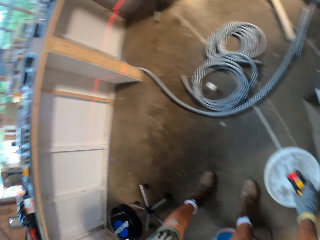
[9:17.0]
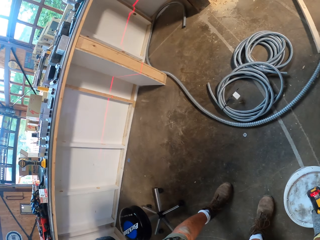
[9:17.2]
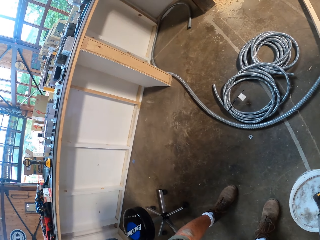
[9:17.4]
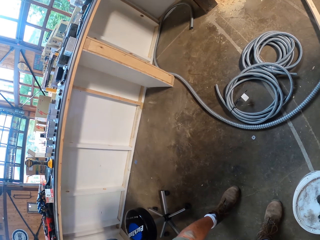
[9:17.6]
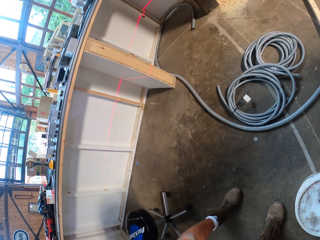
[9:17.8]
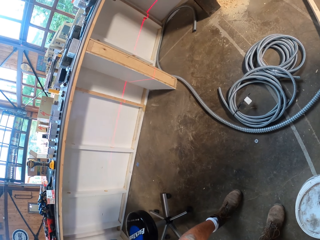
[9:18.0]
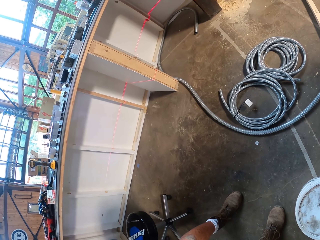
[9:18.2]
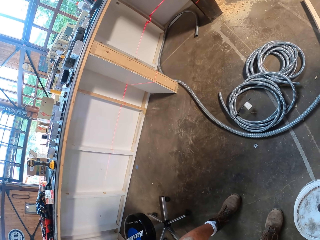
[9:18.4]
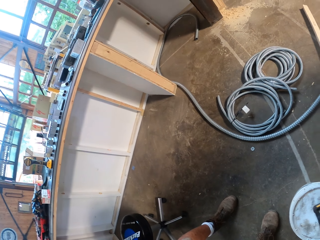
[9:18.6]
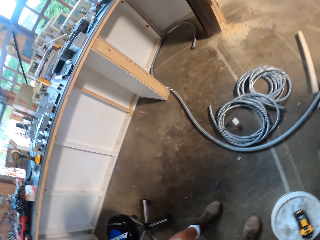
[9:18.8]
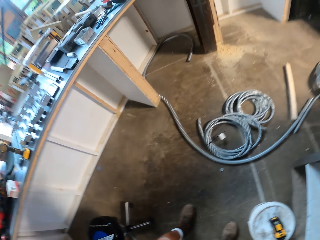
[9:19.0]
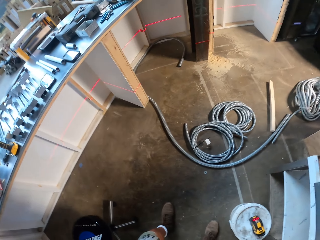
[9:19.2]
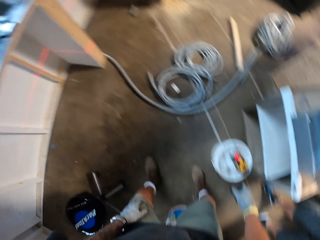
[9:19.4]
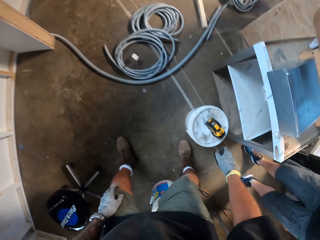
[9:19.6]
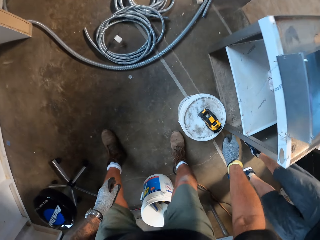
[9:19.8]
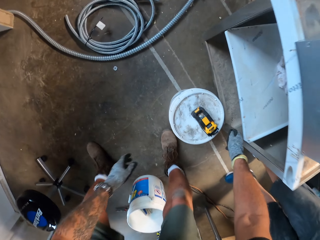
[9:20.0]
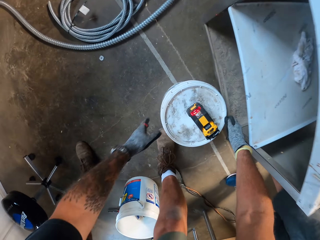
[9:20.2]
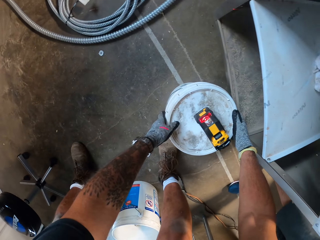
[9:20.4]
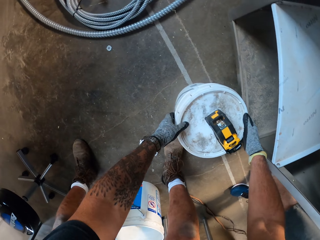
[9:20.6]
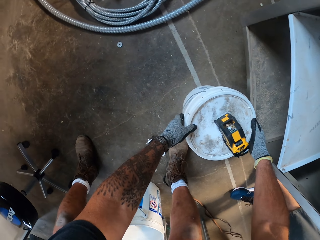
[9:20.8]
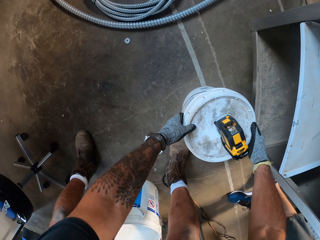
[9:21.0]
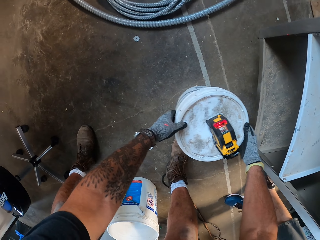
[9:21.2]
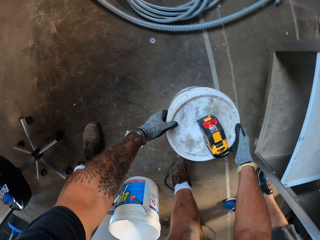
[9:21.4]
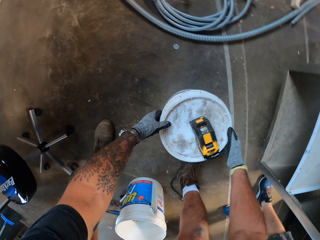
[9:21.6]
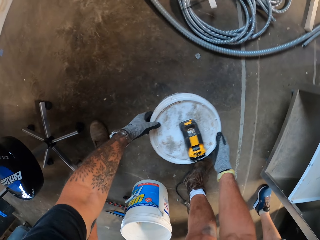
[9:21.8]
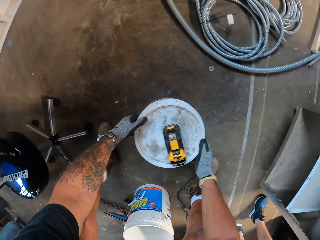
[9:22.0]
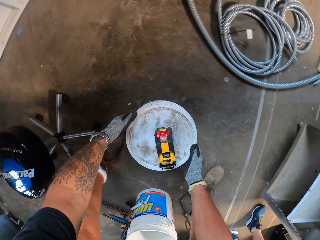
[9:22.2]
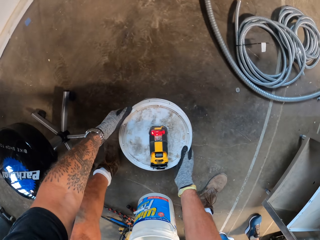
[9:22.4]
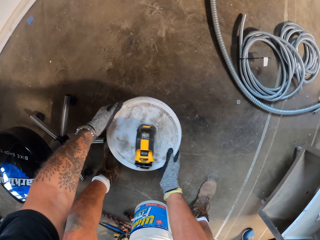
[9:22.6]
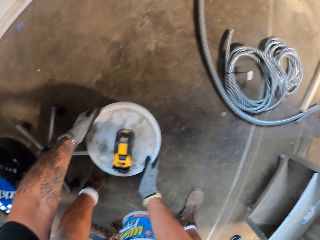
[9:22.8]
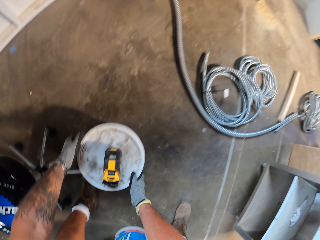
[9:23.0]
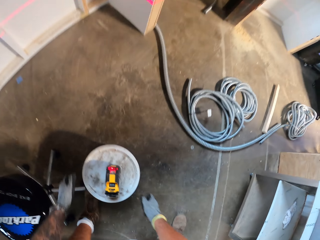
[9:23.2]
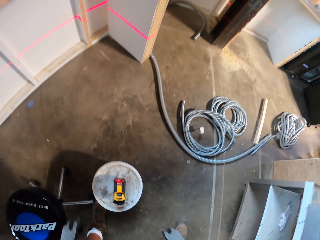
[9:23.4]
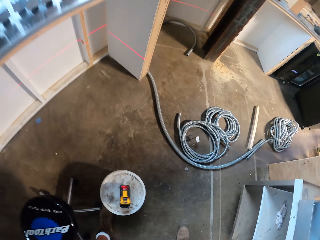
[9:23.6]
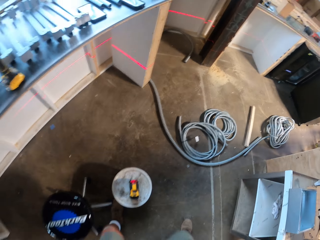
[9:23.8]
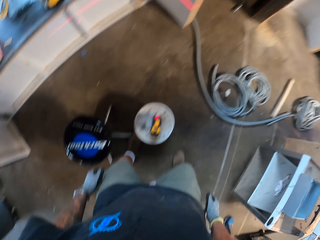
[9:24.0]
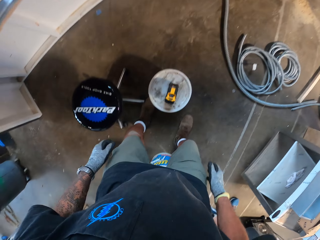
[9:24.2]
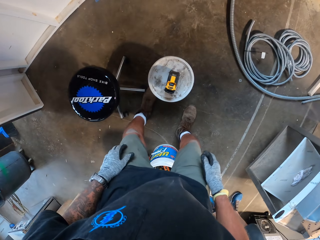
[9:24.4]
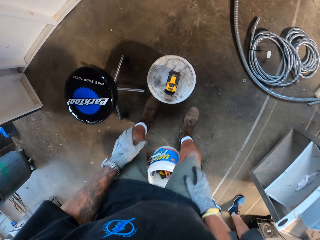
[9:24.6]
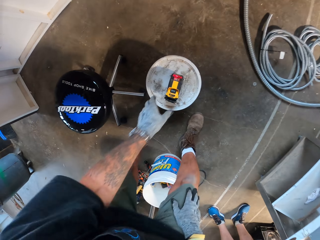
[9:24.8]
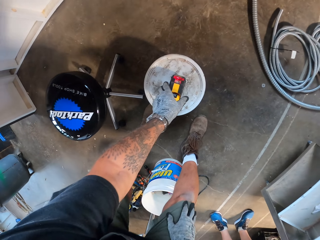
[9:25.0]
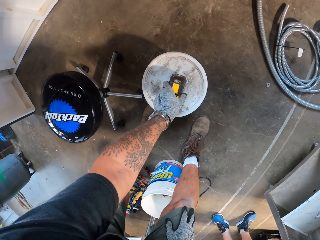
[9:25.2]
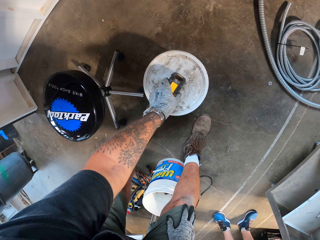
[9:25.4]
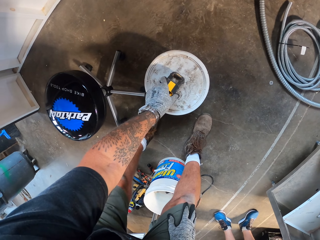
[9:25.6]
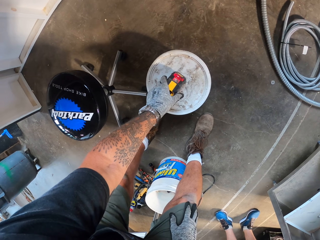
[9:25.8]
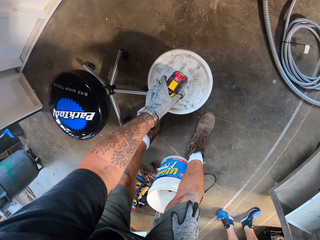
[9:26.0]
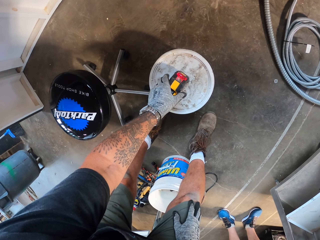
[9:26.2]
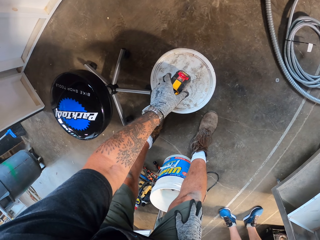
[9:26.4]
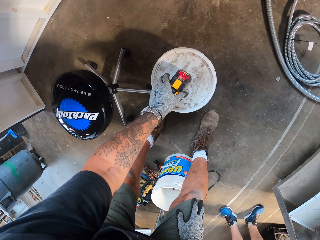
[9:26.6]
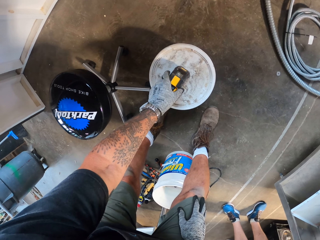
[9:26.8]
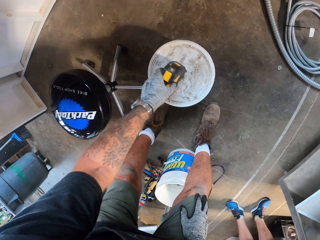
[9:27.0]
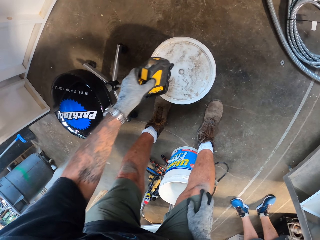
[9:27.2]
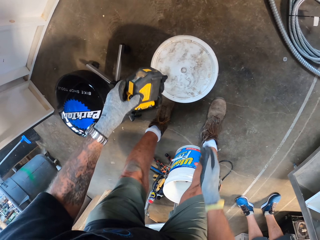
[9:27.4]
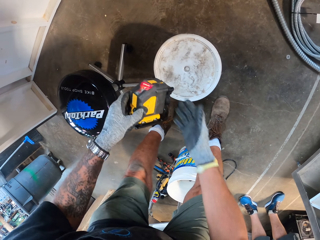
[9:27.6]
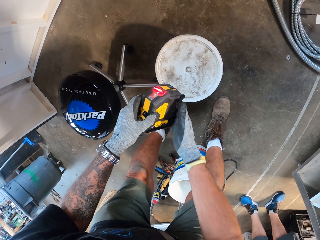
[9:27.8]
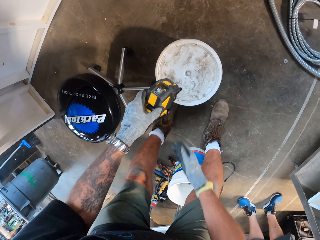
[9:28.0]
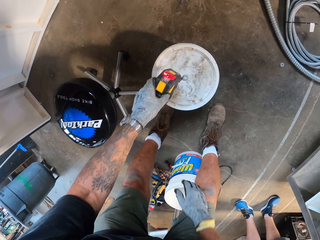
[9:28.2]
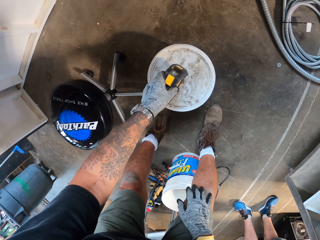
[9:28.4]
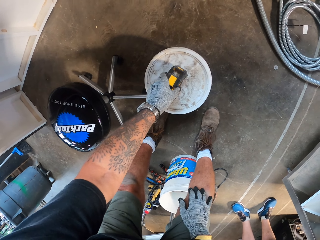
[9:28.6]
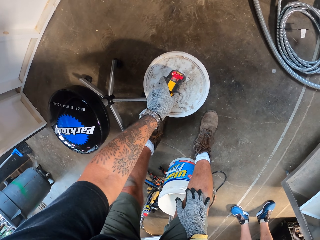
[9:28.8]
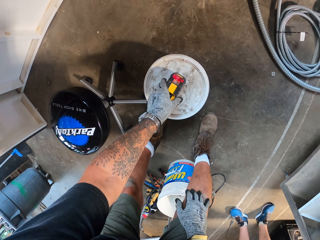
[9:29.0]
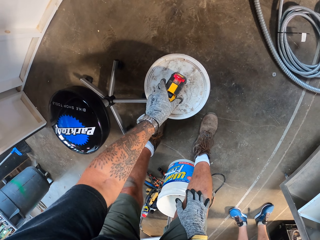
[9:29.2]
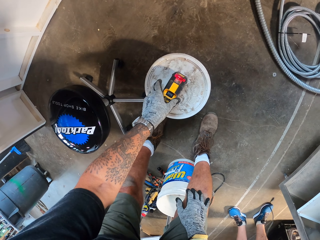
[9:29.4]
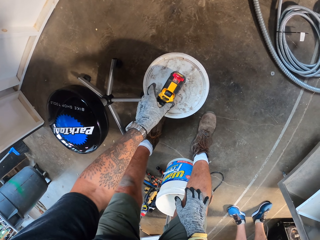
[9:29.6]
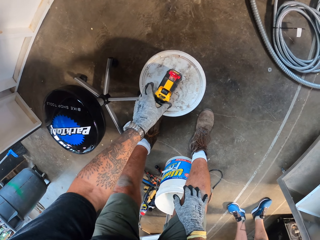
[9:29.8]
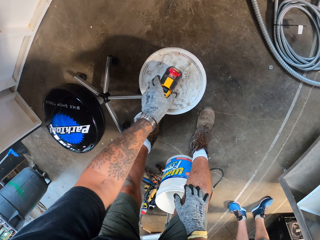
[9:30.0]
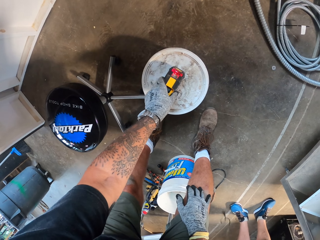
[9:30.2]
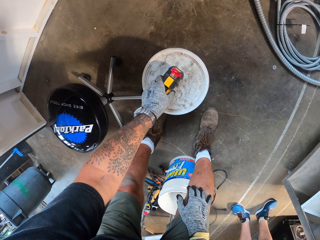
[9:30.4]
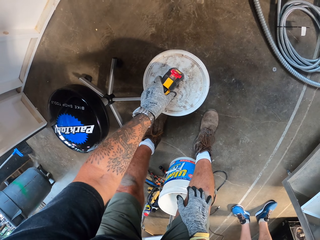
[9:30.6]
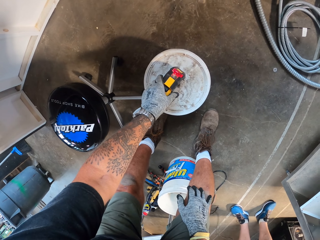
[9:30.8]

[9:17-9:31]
The camera wearer puts a laser level or machine on a container or bucket. They move the container. They move the laser level. They fix the machine on the bucket. They pick up the laser level, wipe the laser level and put the laser level on the container.

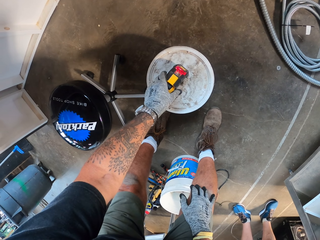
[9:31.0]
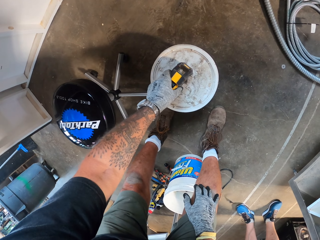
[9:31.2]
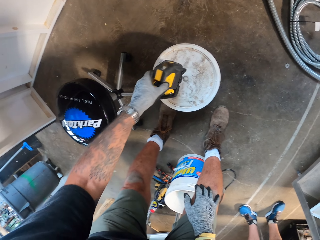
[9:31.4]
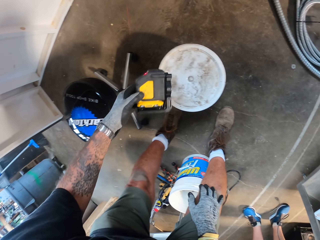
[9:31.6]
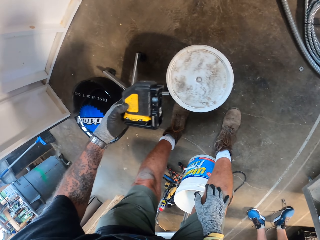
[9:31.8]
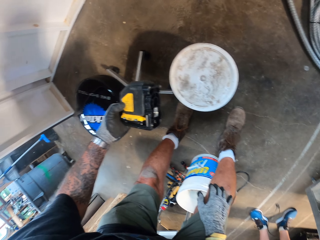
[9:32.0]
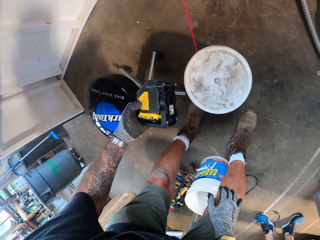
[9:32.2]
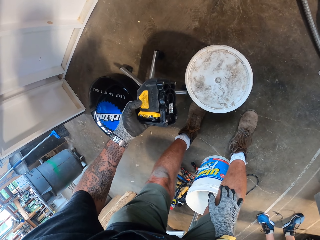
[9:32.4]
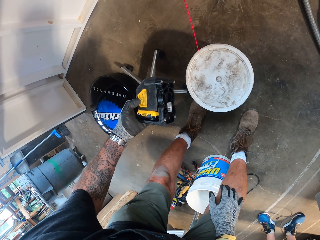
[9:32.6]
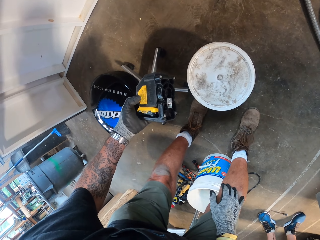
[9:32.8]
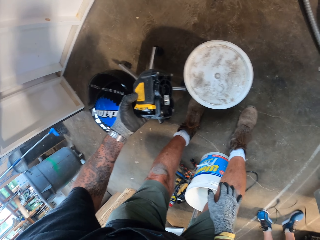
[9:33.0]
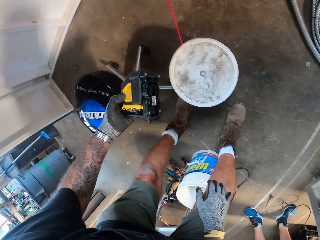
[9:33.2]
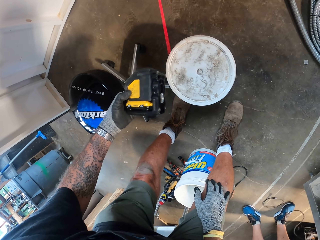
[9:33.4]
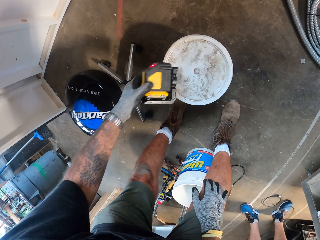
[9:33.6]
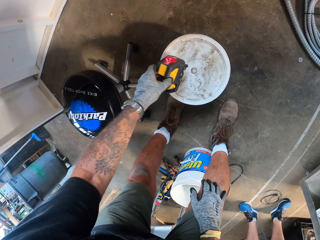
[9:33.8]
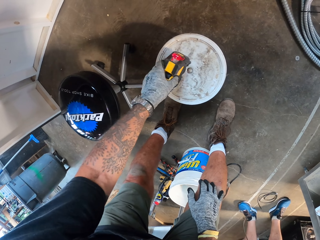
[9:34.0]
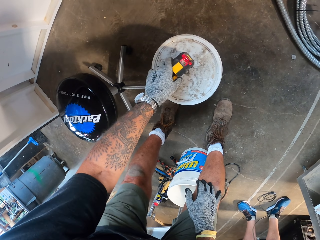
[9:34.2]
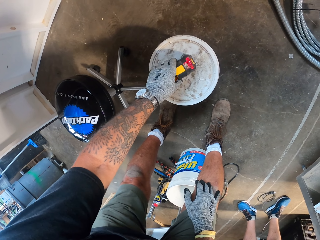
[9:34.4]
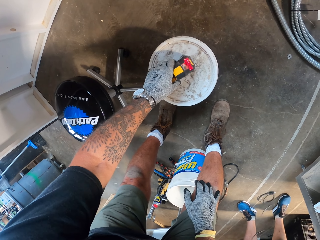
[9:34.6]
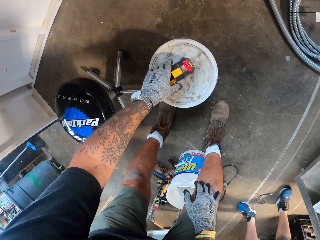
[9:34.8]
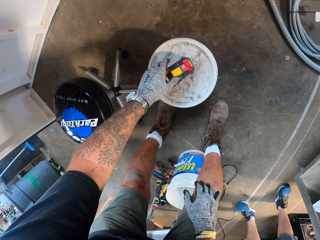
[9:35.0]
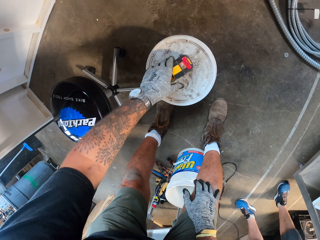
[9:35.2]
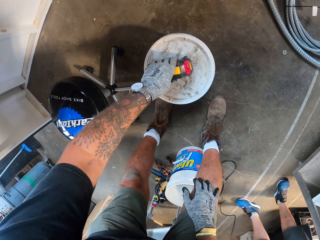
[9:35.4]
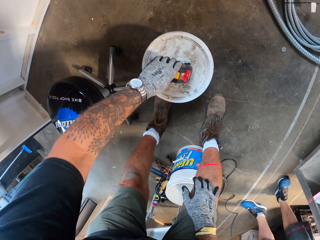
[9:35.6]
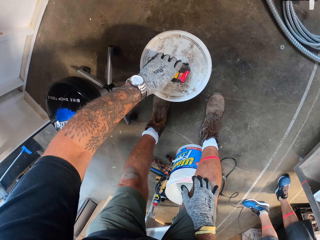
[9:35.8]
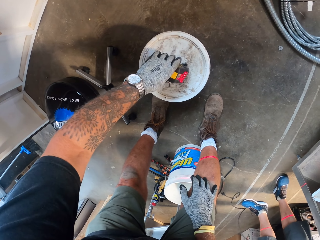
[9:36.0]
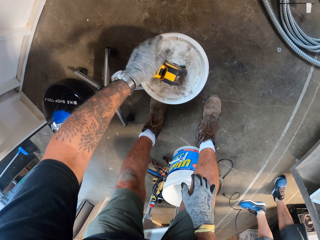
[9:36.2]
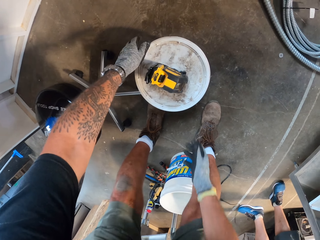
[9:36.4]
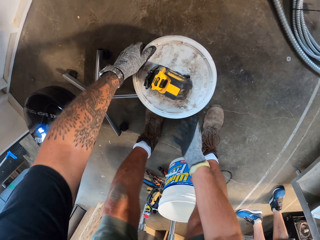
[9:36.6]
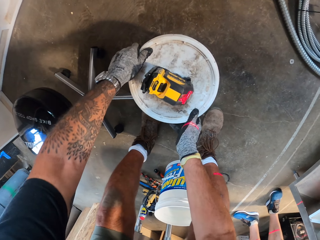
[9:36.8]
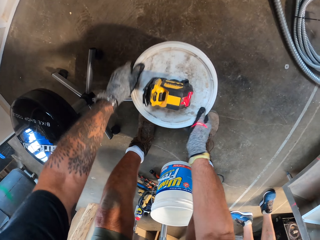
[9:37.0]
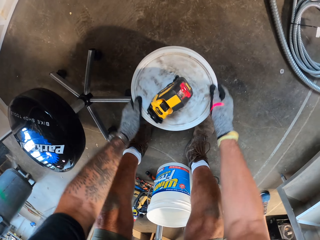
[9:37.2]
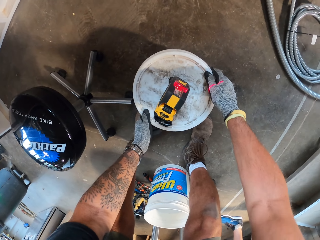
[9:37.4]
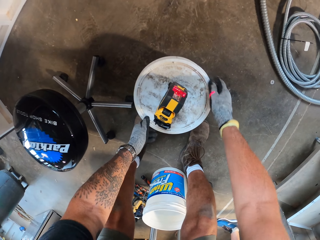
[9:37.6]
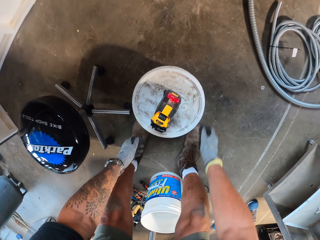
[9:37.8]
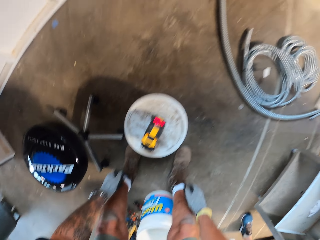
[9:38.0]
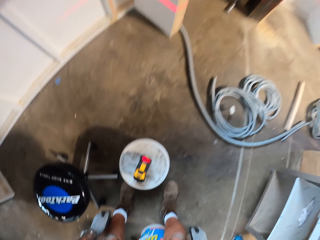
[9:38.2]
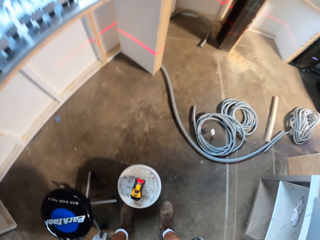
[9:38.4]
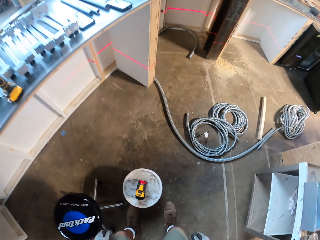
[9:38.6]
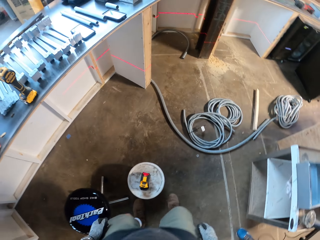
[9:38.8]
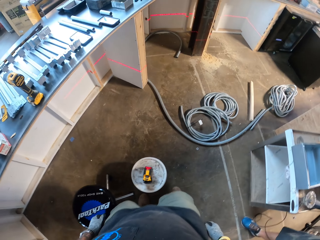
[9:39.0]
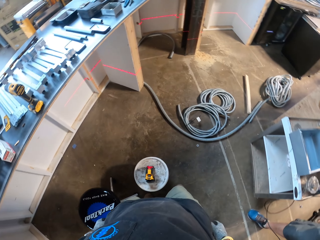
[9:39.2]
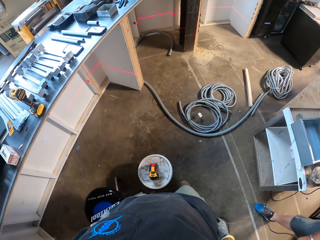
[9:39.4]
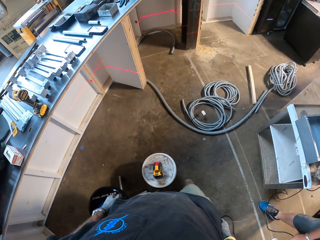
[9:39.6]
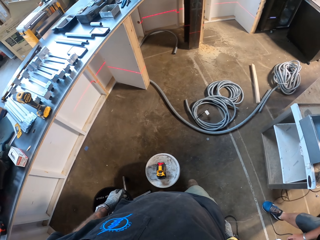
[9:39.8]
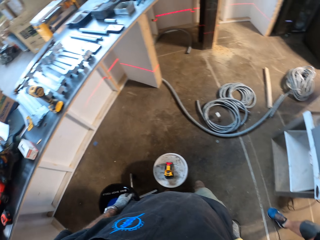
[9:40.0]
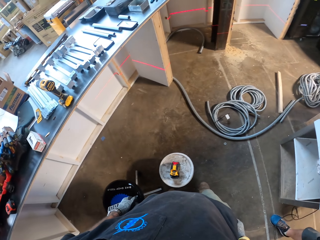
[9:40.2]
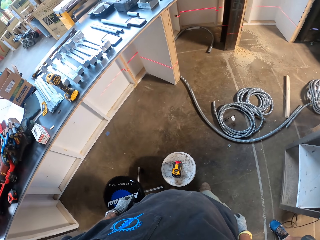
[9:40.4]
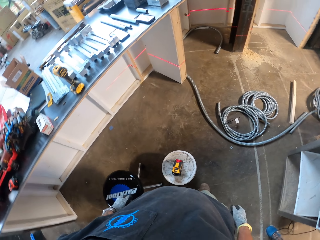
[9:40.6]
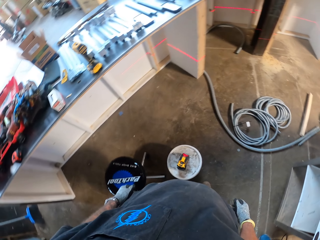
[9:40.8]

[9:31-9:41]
The camera wearer moves a laser level. They pick up the laser level. They put the laser level on a container. They move the laser level. They move the container.
